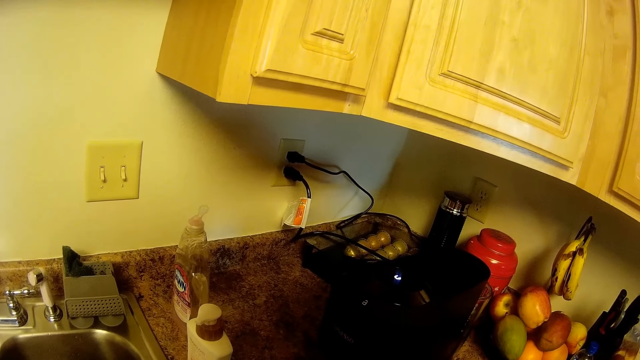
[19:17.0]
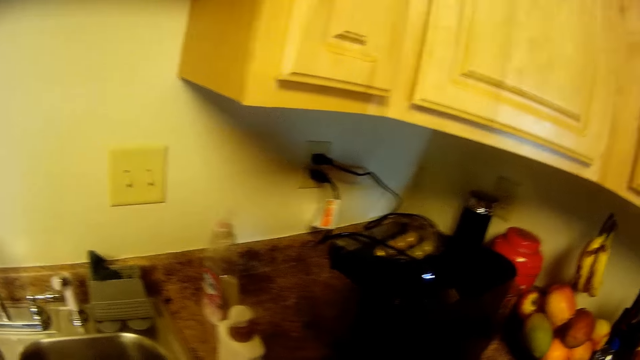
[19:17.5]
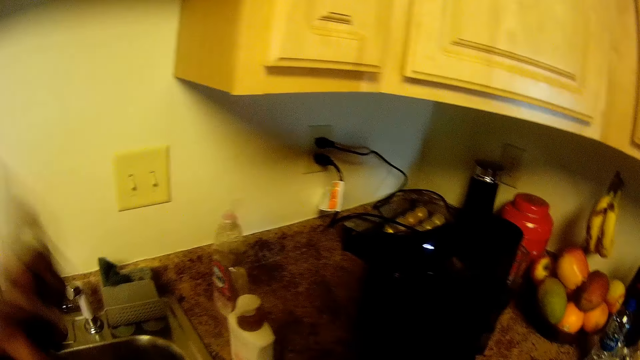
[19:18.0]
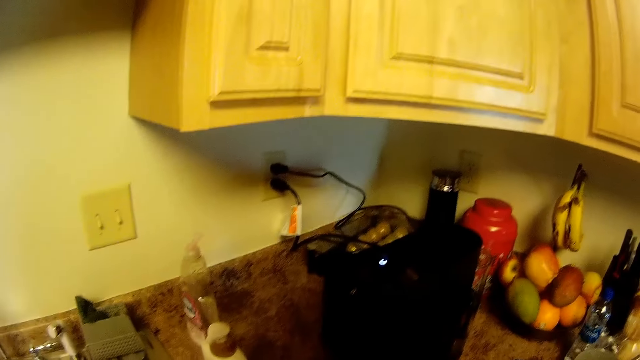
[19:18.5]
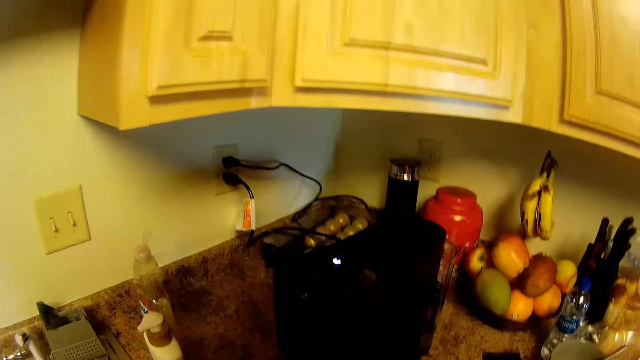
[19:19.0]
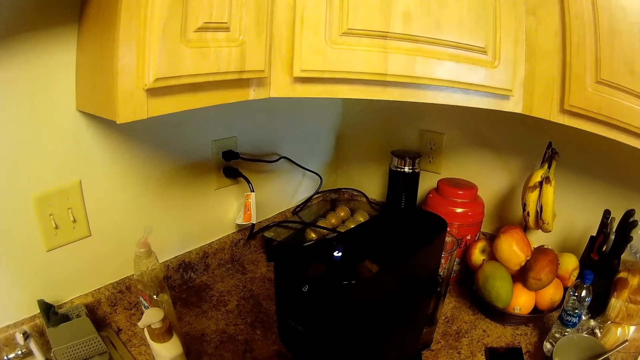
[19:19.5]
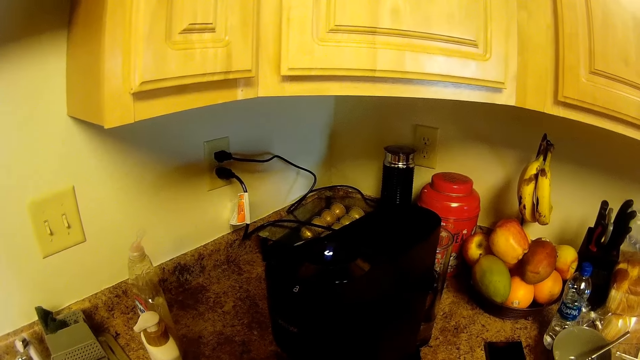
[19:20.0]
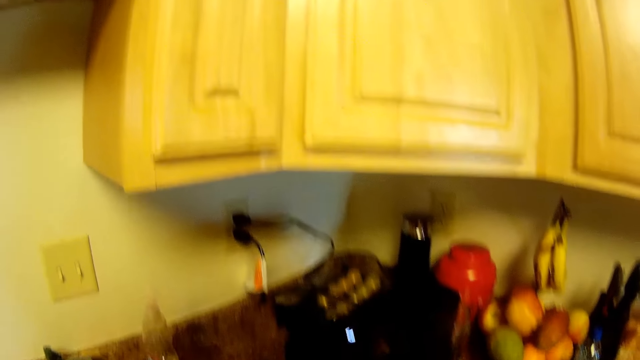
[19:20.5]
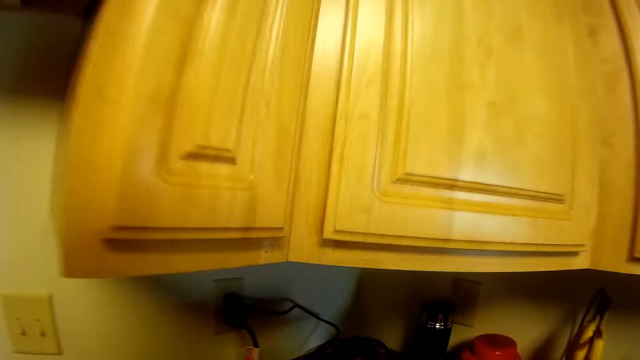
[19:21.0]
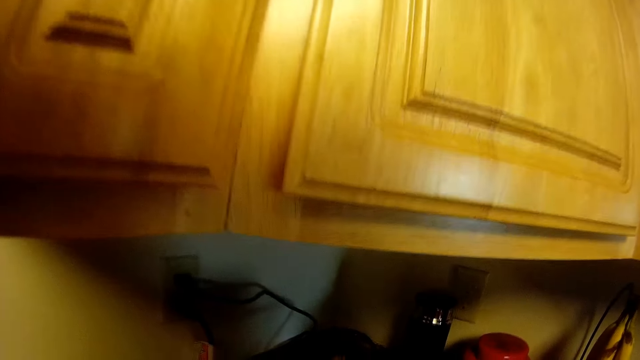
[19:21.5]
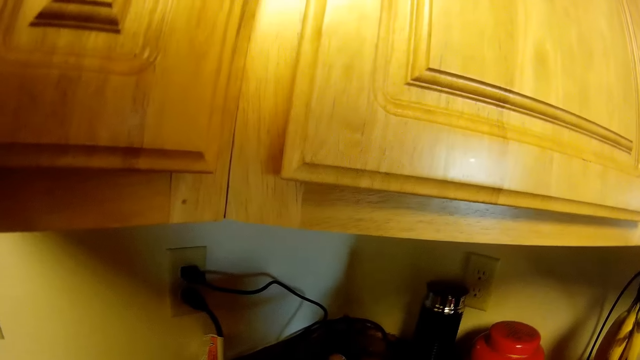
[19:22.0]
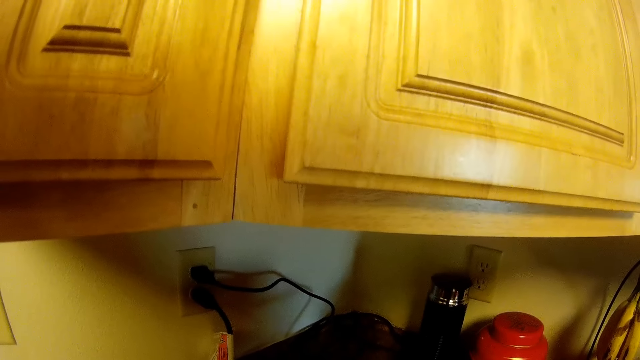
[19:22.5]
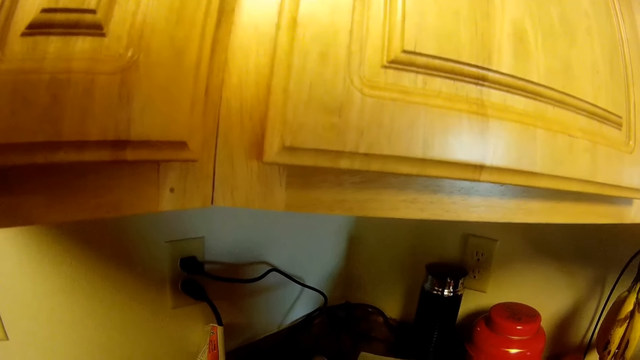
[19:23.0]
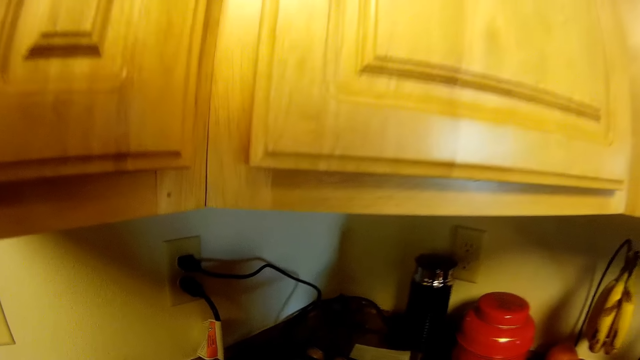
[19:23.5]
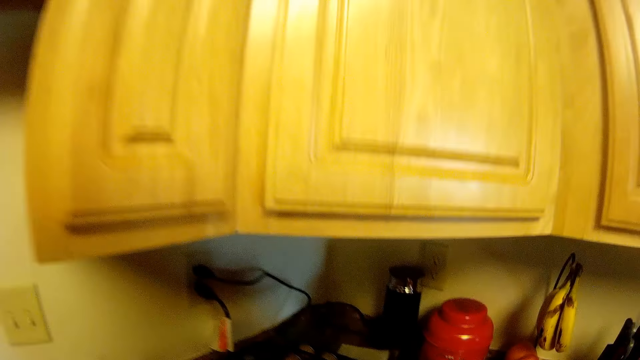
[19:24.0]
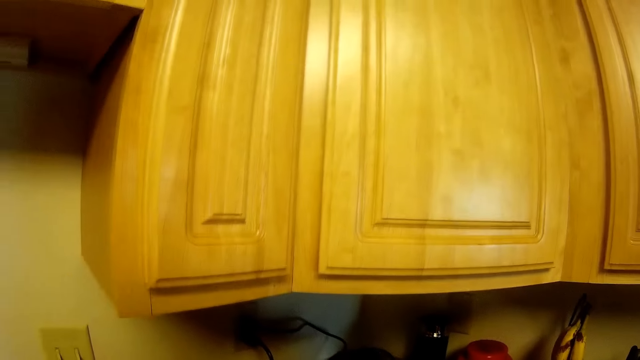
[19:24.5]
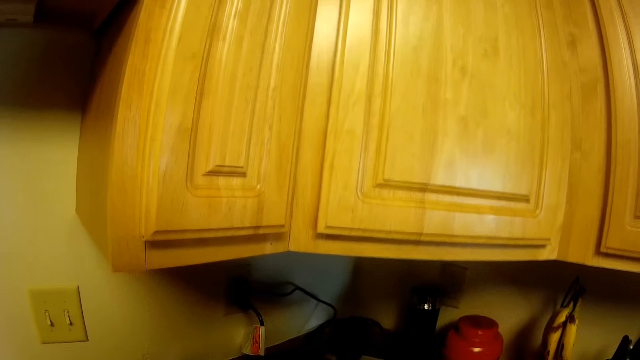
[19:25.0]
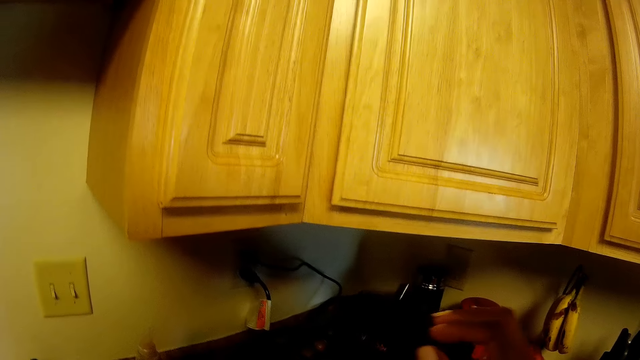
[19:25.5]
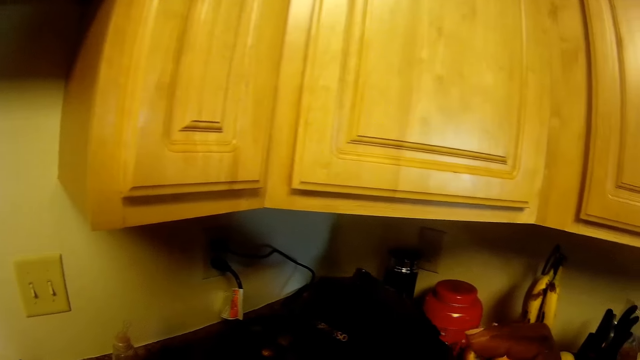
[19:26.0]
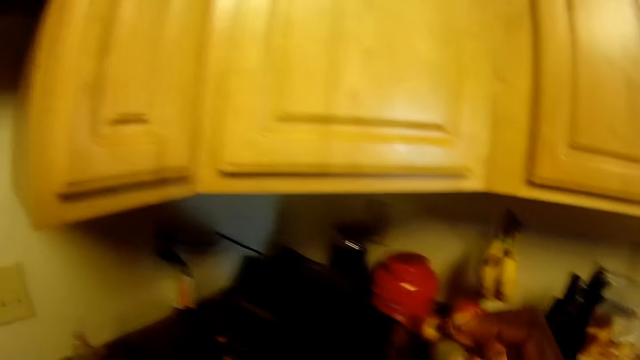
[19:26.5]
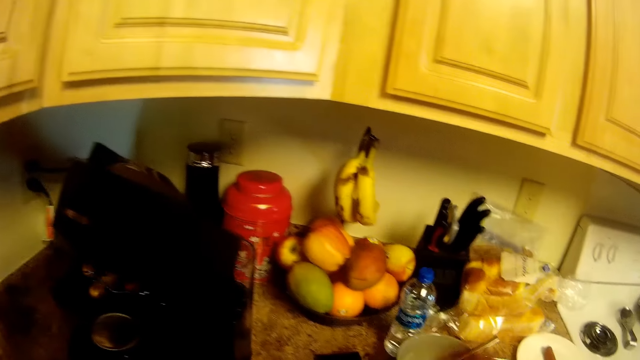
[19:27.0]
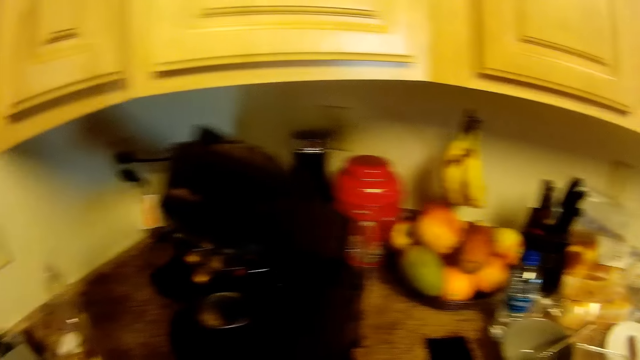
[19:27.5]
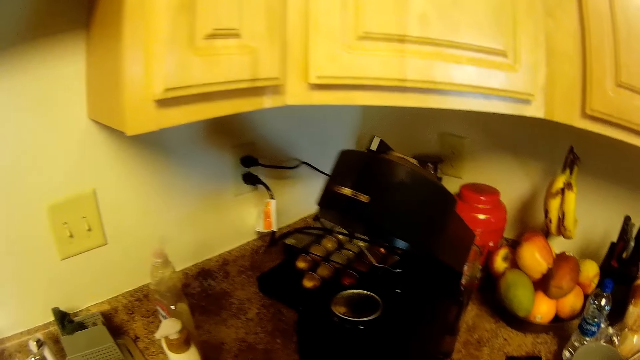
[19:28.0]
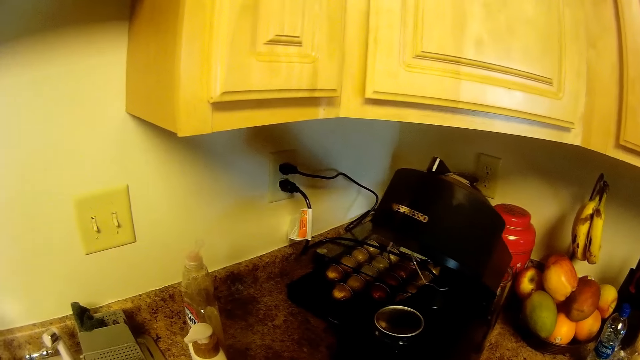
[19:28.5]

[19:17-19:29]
The camera wearer raises her right hand. She moves a bottle on the kitchen slab with her right hand. She moves around. She moves a crate of eggs on the kitchen slab with her right hand. She opens a coffee maker or blender on the kitchen slab with her right hand. She looks around.

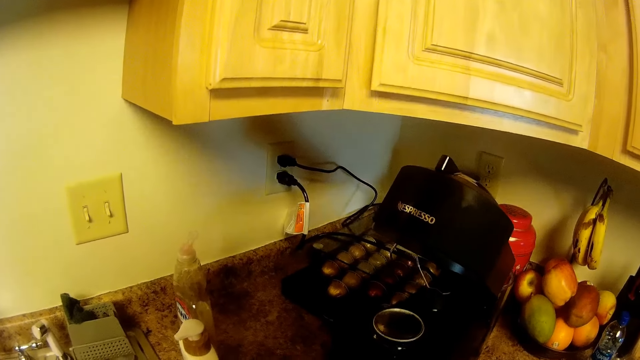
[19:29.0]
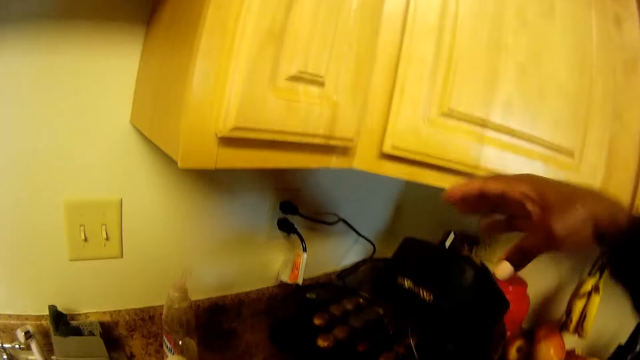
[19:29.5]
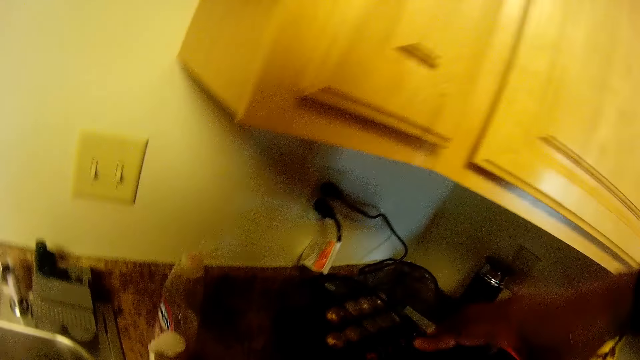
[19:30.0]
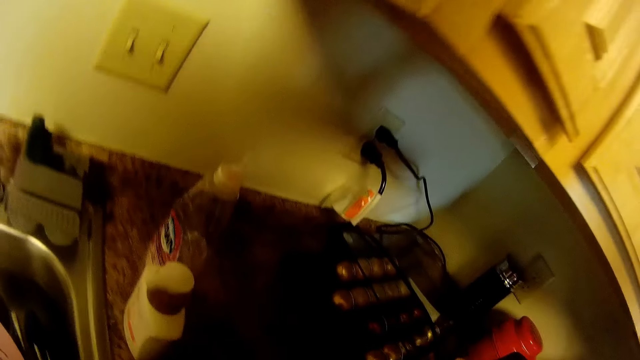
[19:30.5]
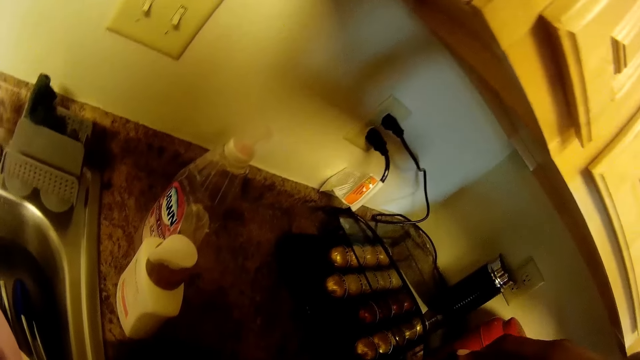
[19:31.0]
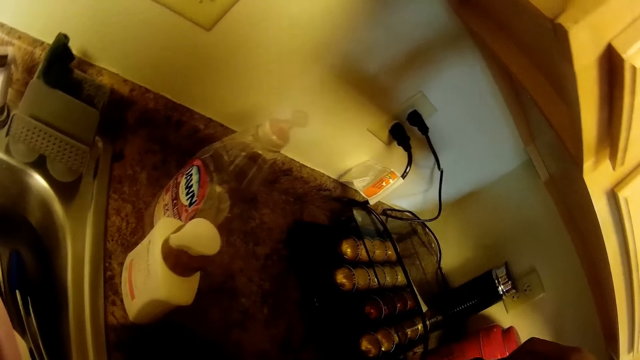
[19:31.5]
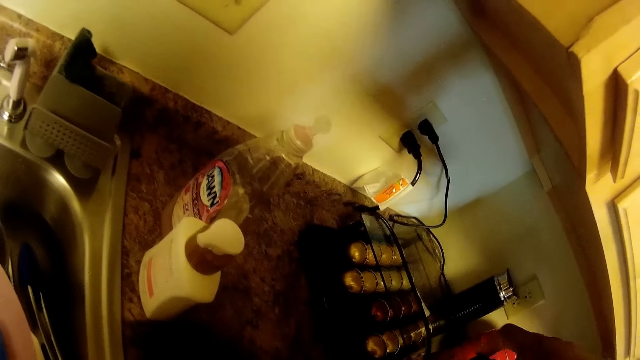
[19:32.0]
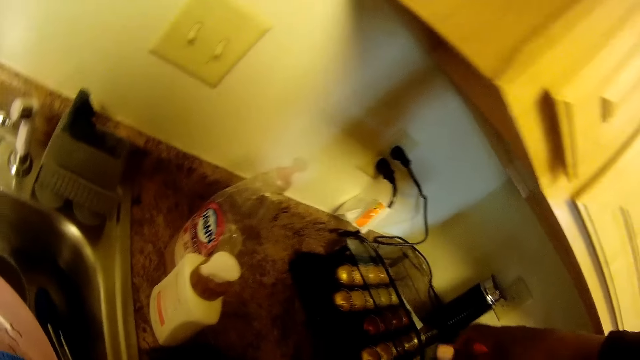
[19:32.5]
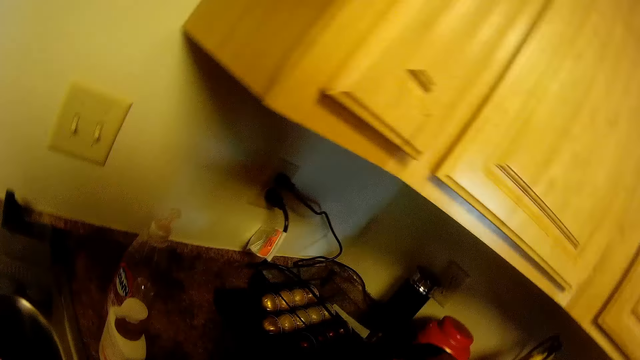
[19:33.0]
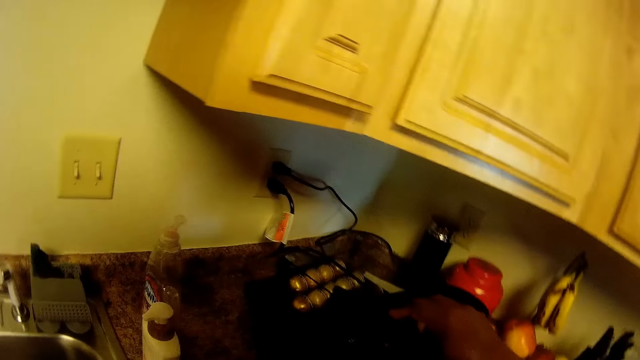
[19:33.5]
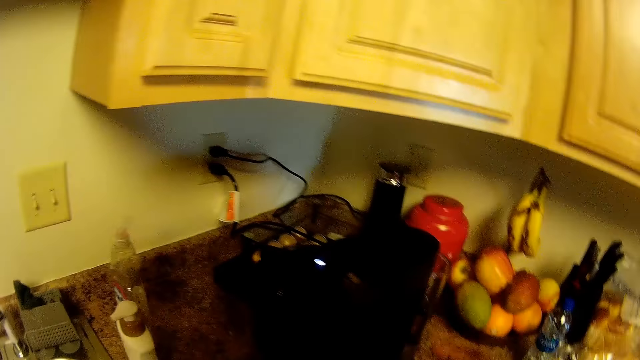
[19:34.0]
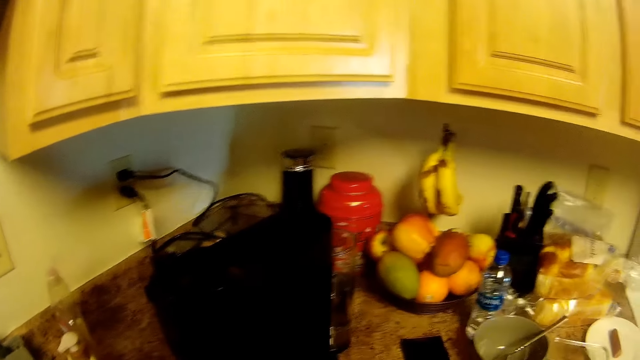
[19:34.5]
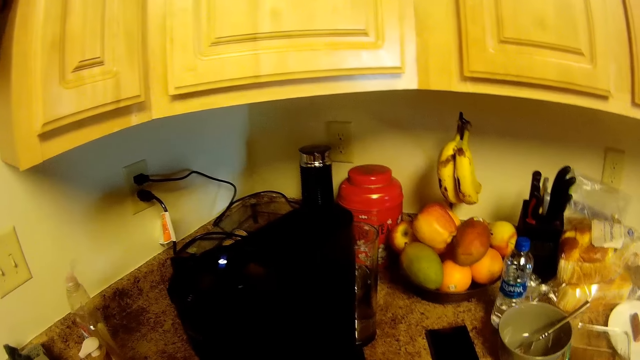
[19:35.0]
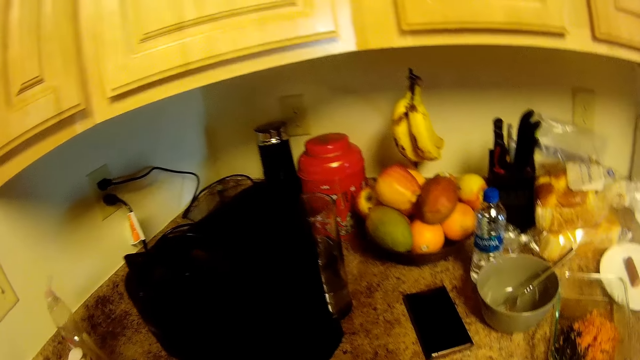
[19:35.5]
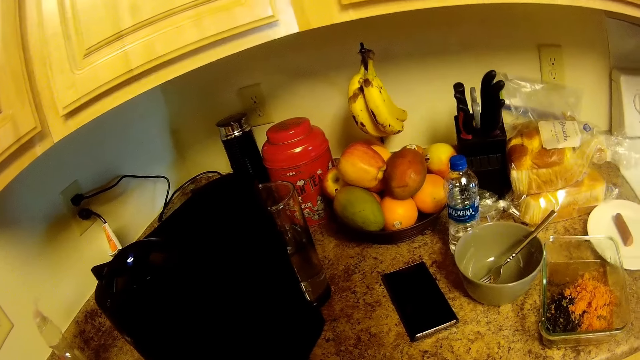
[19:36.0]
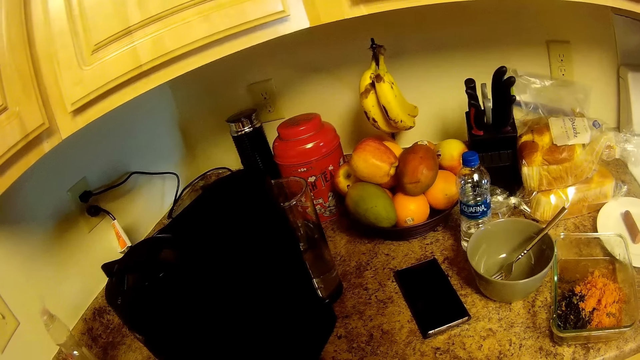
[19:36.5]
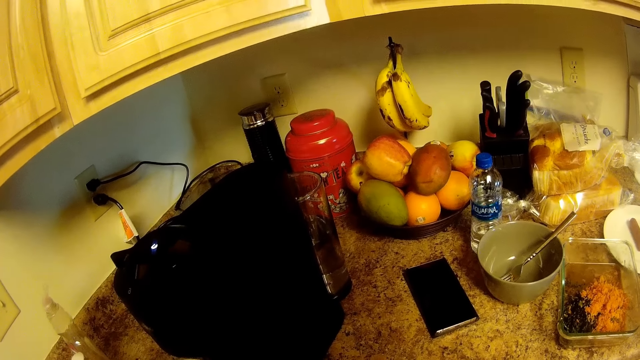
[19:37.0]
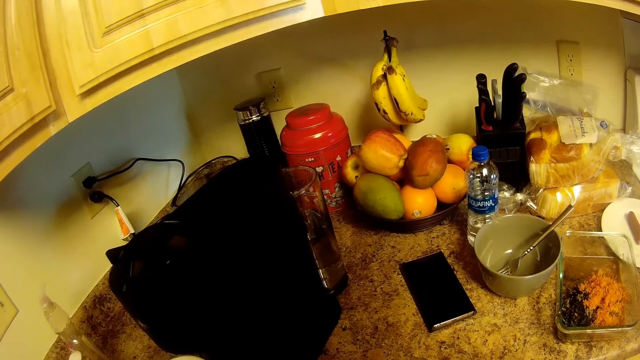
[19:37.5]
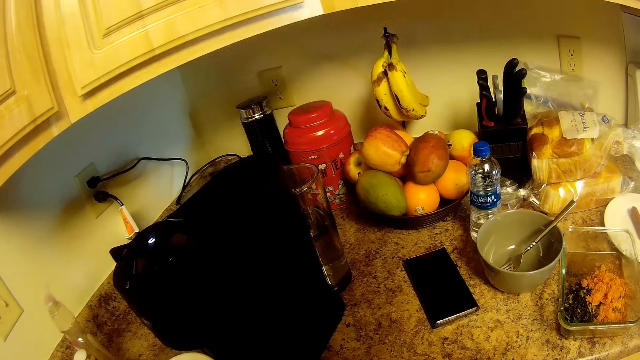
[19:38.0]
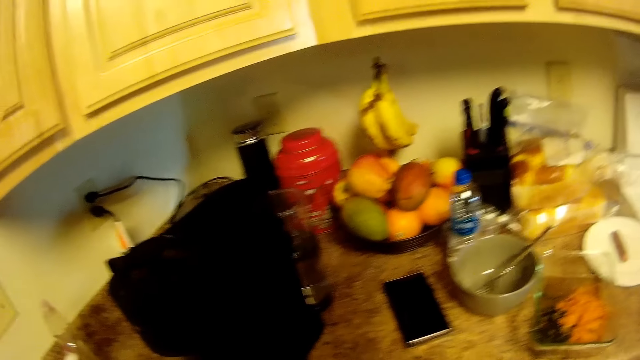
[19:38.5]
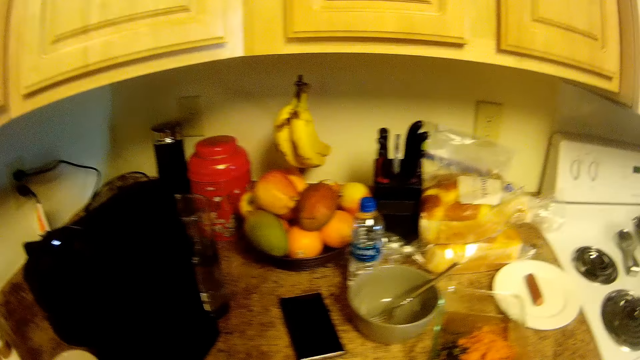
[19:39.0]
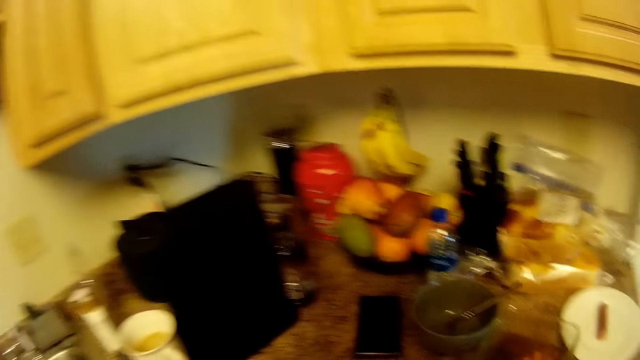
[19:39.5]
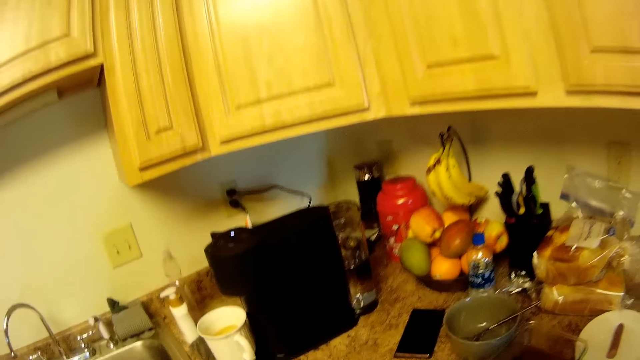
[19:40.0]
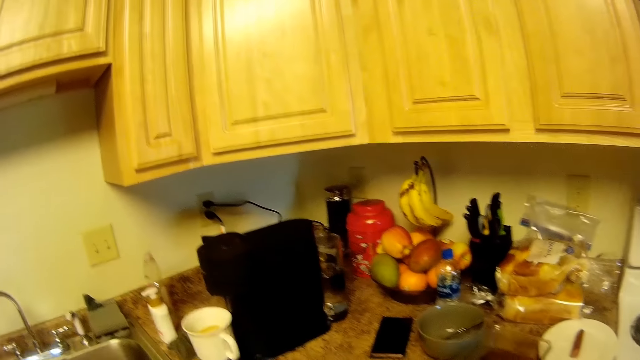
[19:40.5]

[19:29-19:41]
The camera wearer closes the coffee maker on the kitchen slab with her right hand. She holds the blender lid with her right hand. She pours something in the blender. She operates the coffee maker on the kitchen slab with her right hand. She closes the blender lid. She switches on the blender. She switches off the blender. She looks around.
